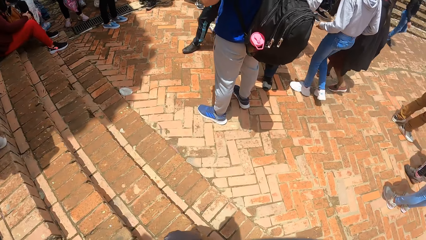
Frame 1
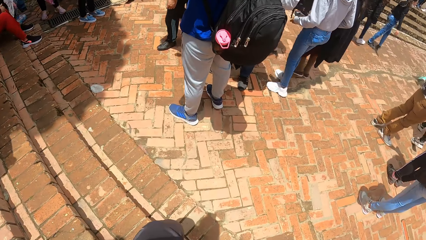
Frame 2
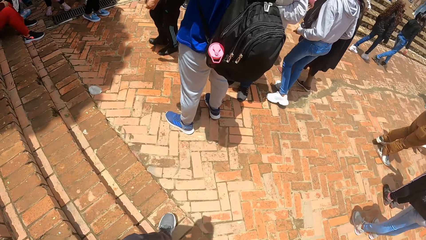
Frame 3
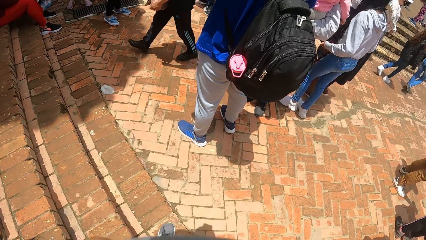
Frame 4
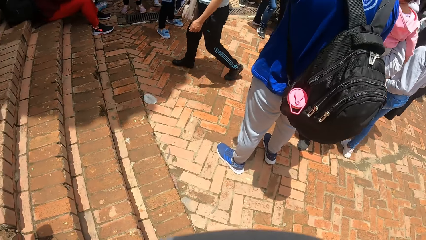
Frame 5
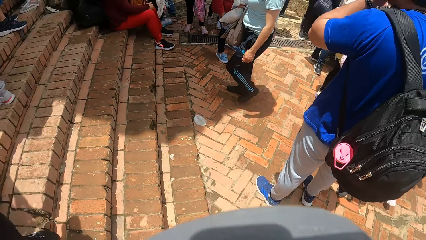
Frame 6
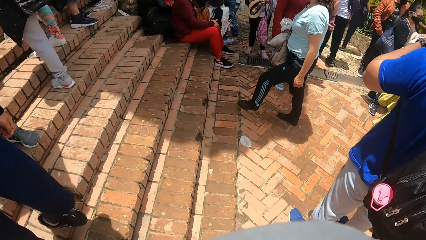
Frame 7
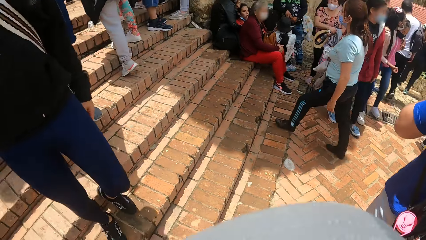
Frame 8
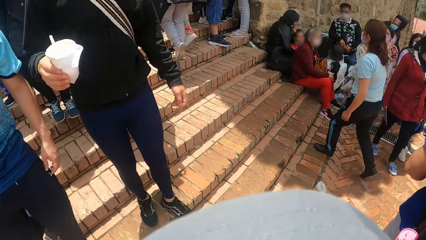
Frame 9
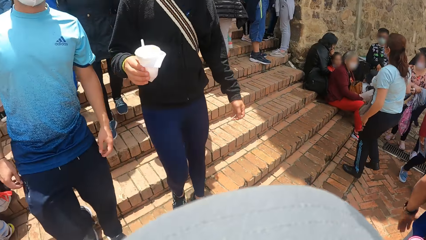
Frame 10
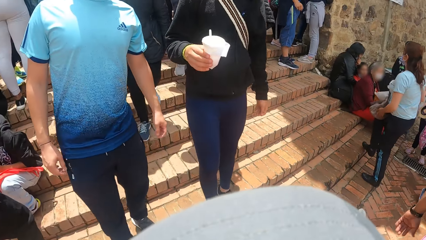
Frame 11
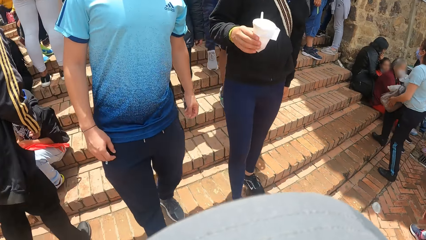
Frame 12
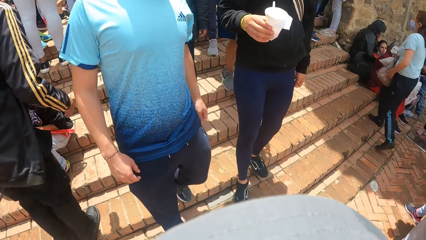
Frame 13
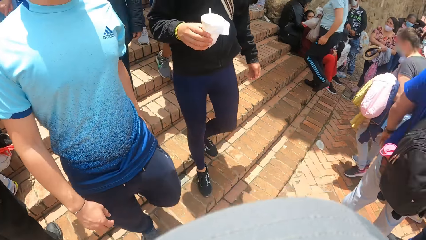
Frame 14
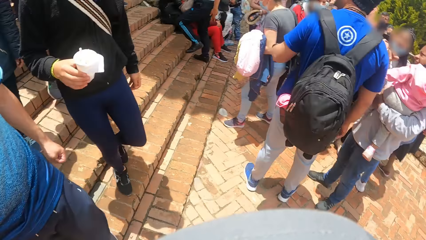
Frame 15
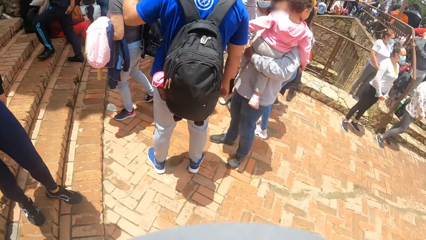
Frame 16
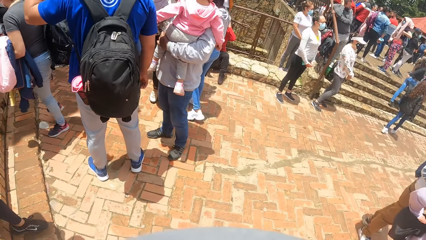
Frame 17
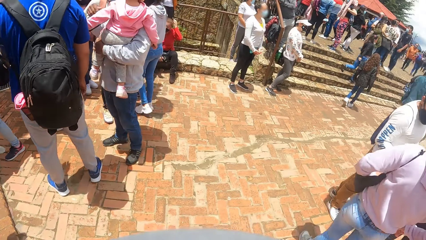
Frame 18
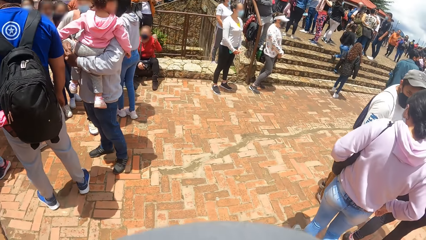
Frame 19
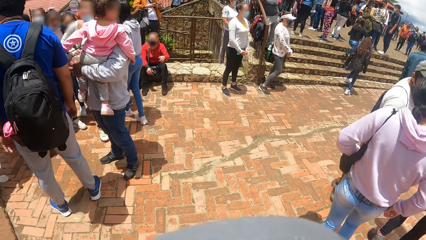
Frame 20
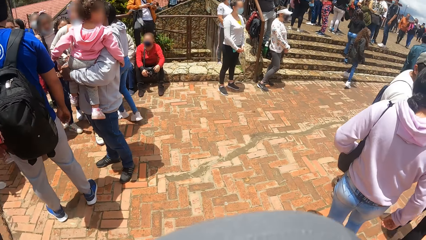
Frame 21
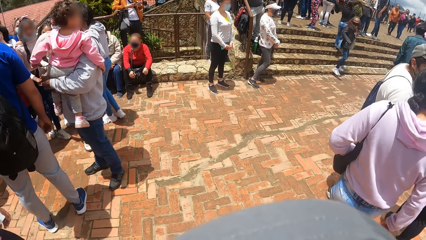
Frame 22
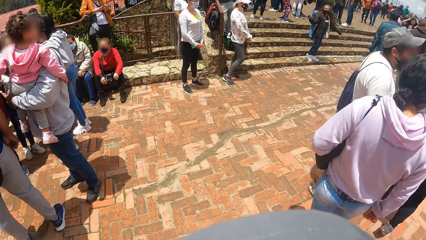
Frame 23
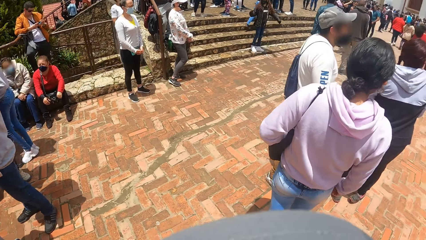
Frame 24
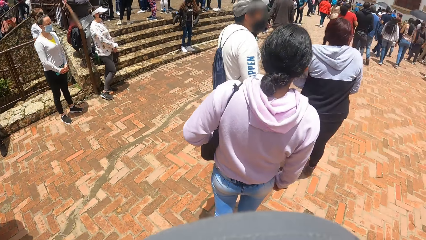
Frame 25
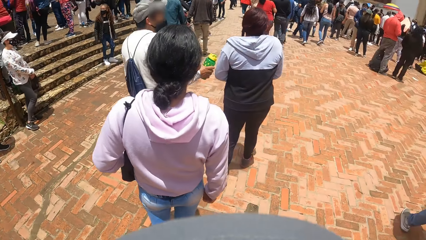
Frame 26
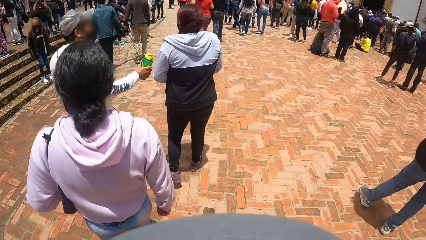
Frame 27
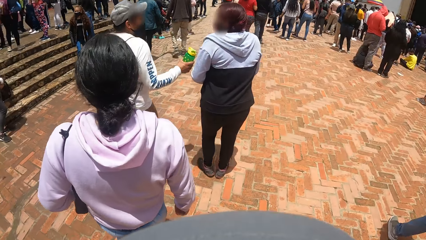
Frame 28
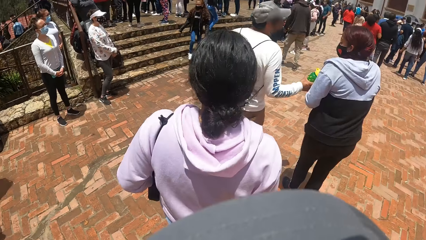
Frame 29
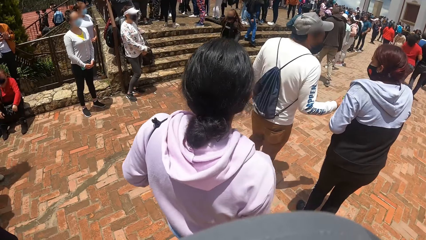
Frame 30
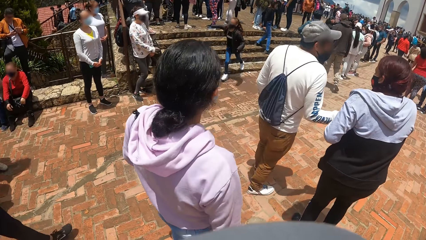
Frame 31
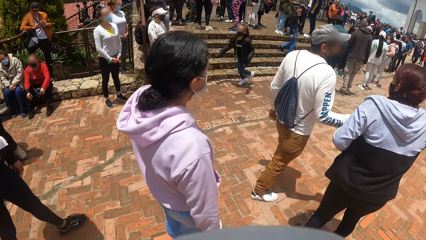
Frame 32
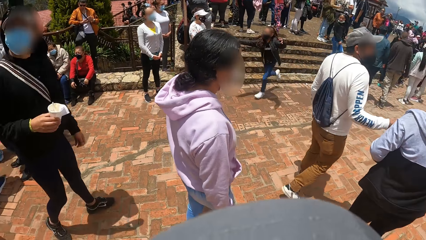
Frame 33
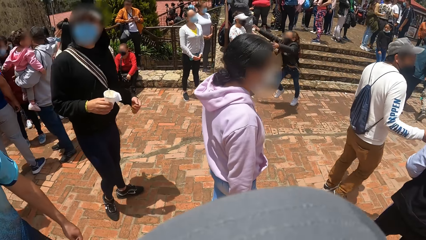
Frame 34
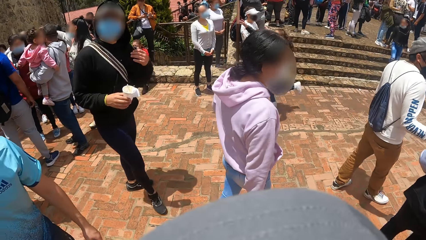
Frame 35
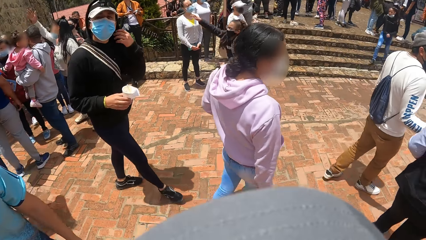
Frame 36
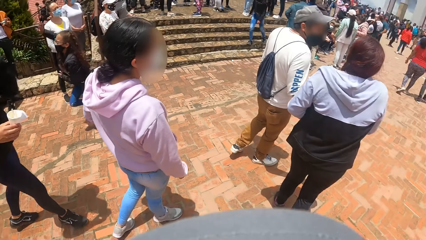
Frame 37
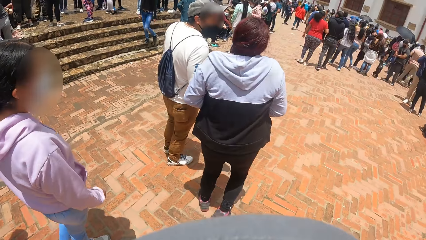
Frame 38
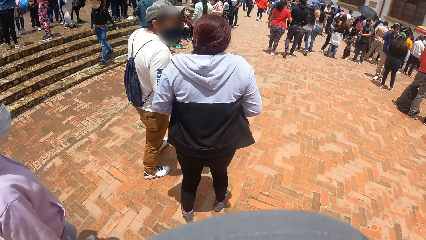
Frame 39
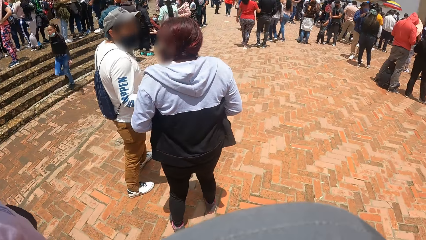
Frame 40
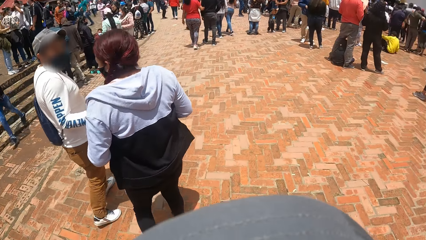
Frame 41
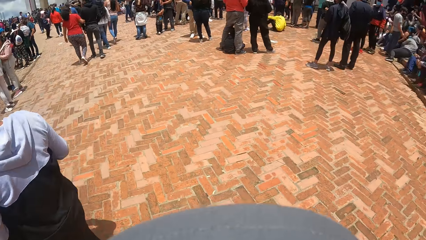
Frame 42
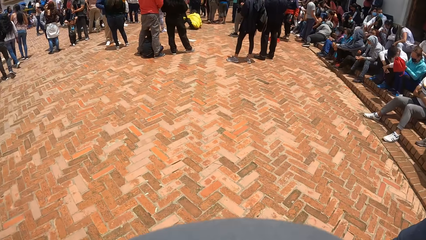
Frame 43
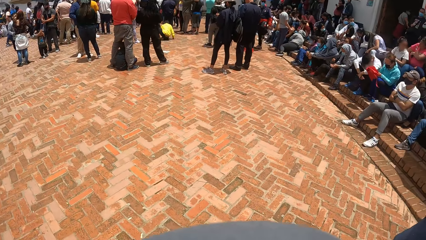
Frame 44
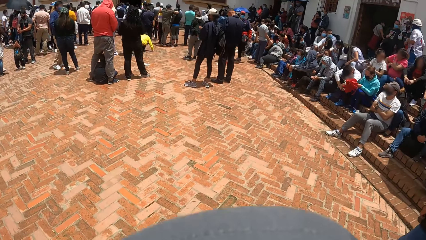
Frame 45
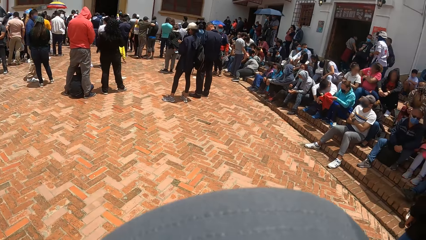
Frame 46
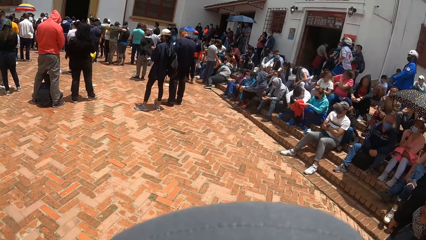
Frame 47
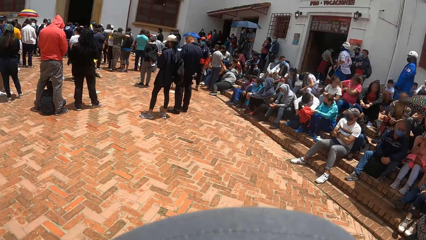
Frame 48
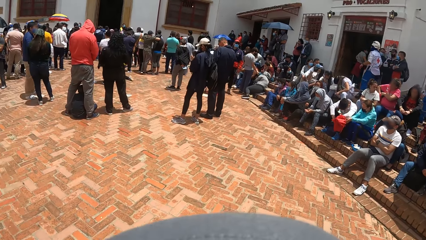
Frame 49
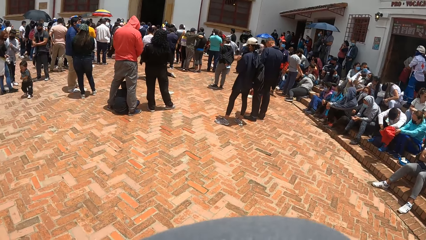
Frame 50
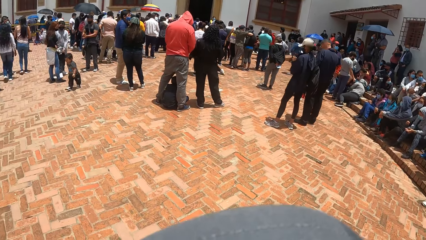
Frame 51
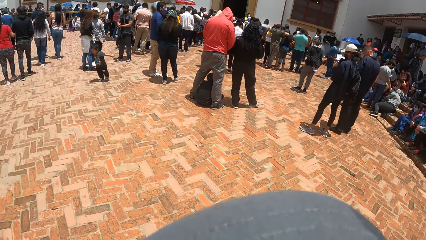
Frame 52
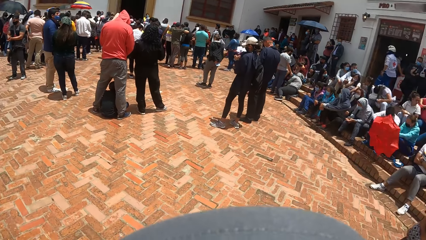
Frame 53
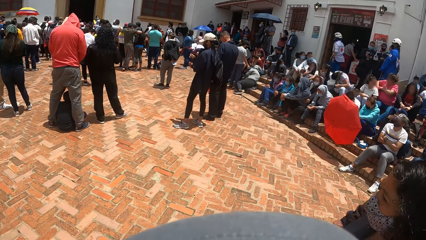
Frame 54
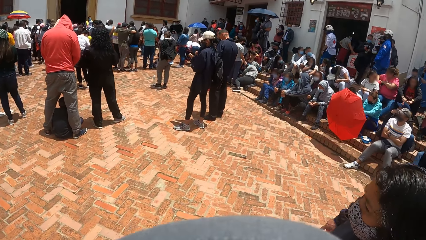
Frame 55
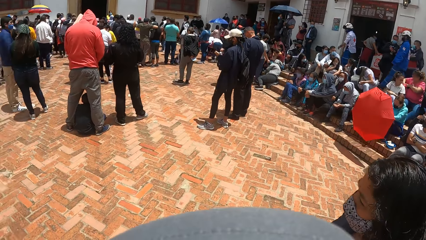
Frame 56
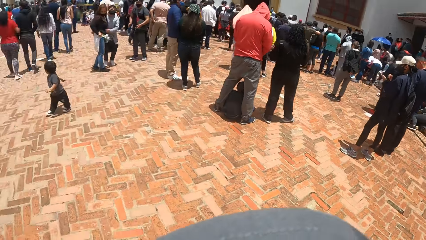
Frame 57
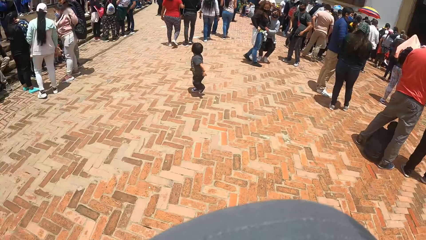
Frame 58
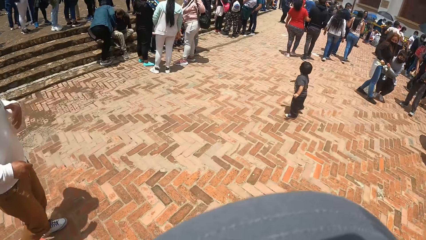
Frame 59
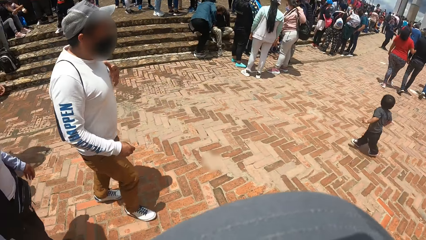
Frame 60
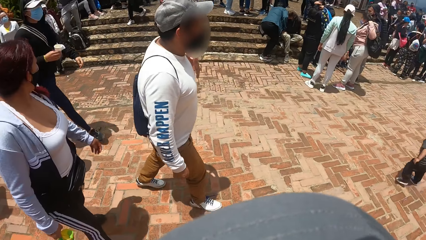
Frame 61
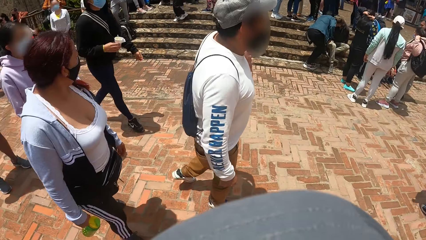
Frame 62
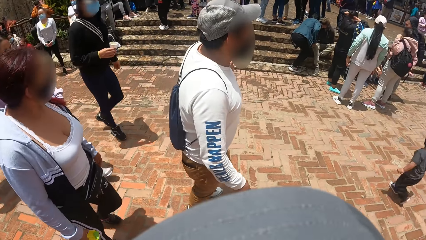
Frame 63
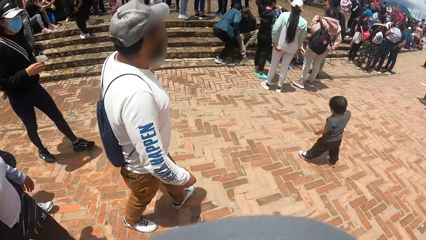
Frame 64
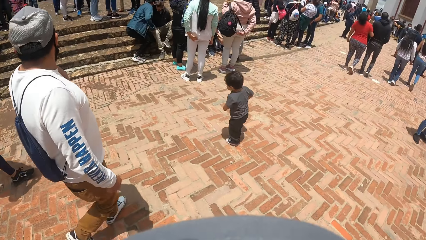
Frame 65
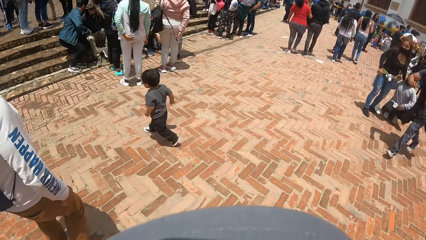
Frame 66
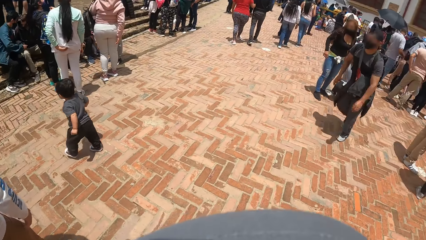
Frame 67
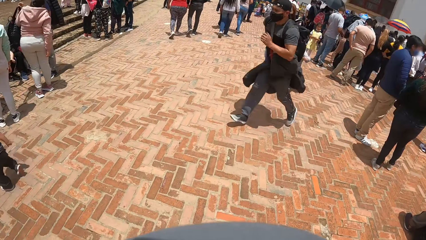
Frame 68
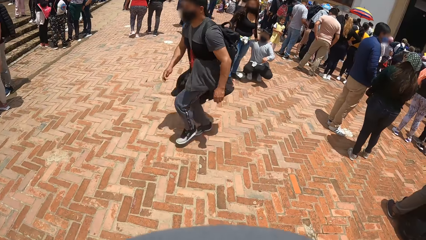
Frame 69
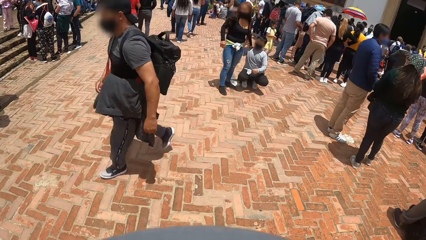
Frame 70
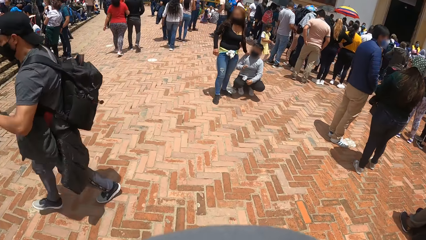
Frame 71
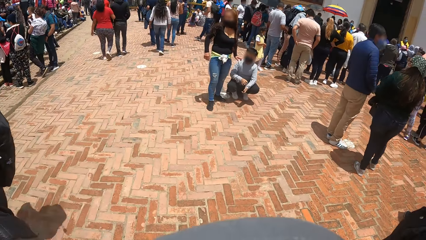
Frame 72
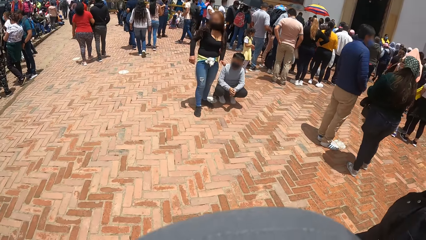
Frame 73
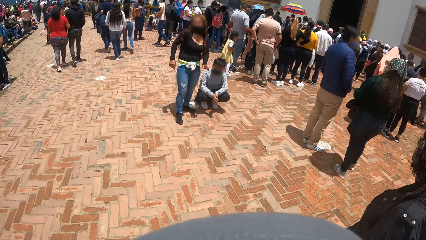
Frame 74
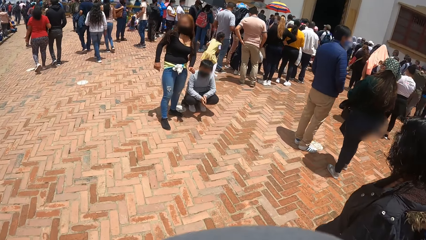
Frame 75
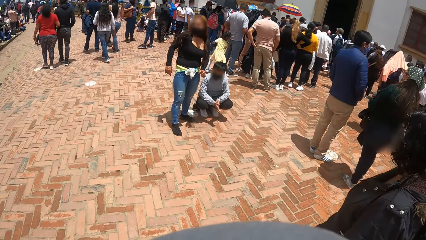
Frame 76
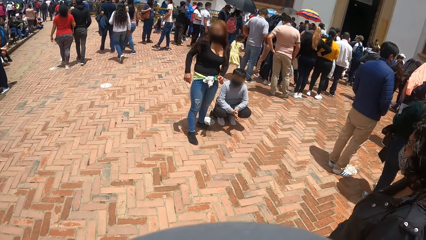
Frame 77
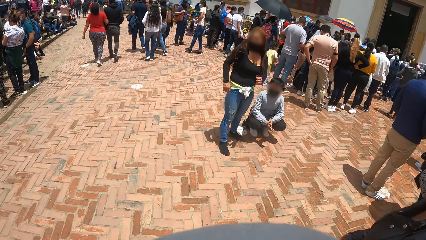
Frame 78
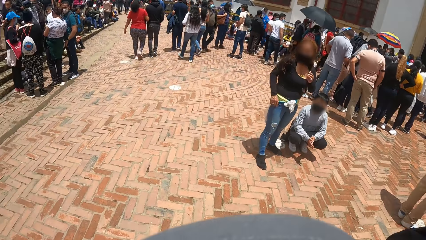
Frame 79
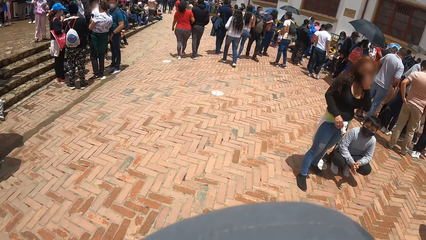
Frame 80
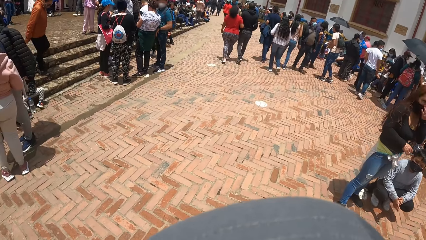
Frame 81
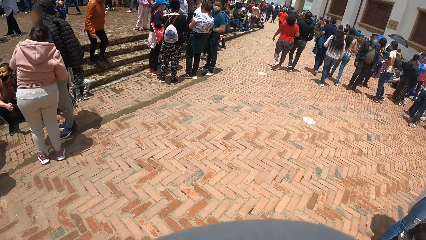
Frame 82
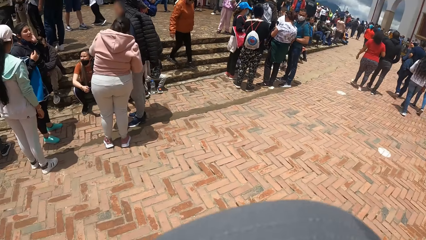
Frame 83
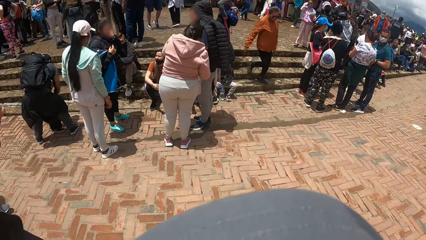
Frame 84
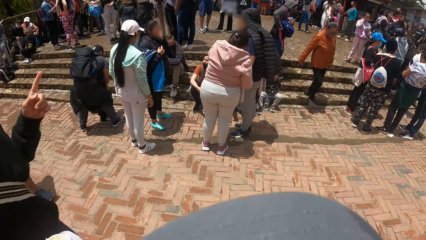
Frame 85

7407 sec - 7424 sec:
A man moves down the stairway. Another man moves down the stairway.
